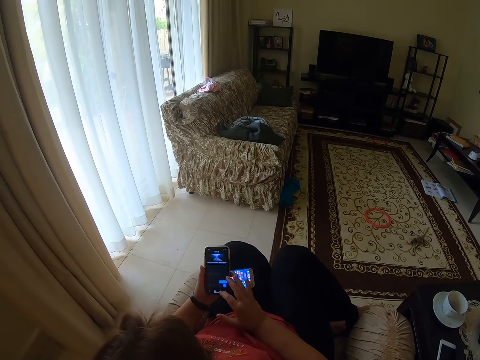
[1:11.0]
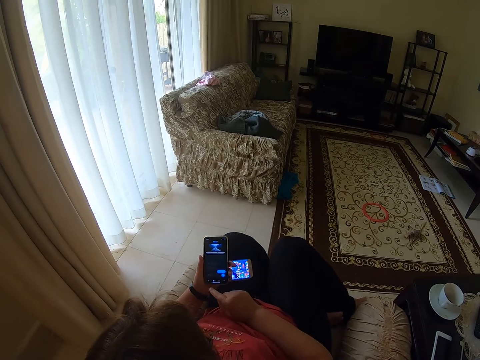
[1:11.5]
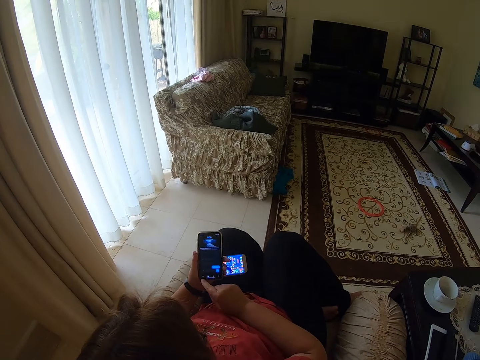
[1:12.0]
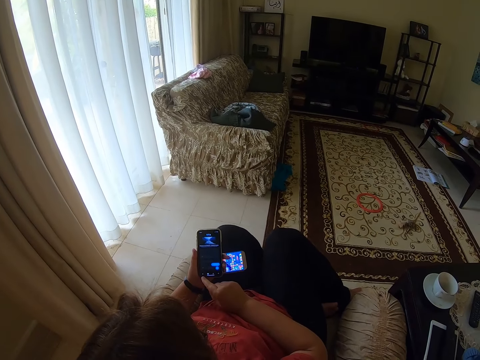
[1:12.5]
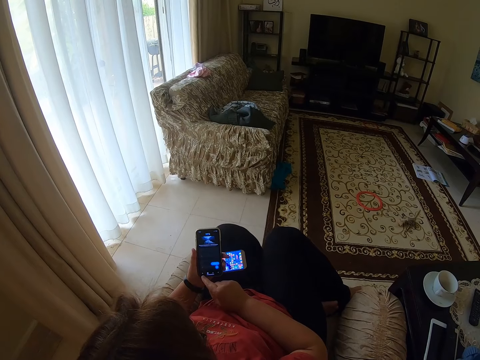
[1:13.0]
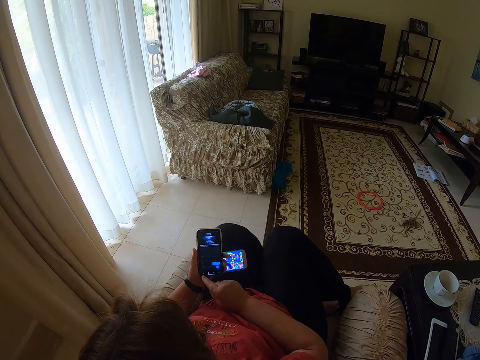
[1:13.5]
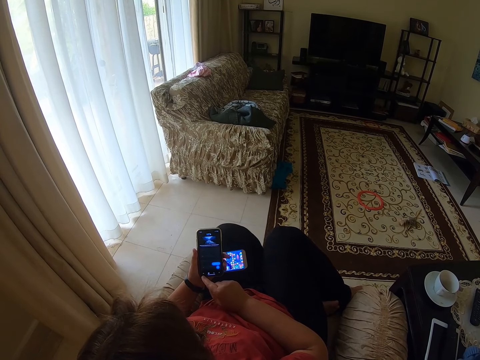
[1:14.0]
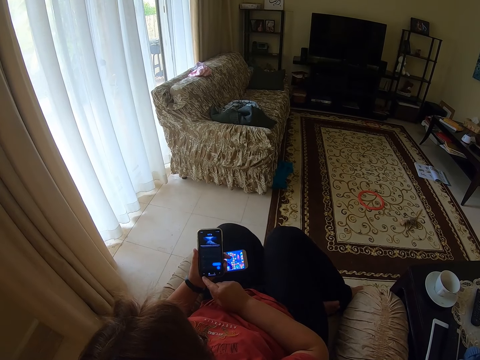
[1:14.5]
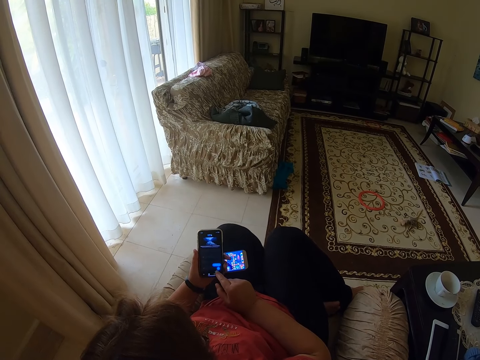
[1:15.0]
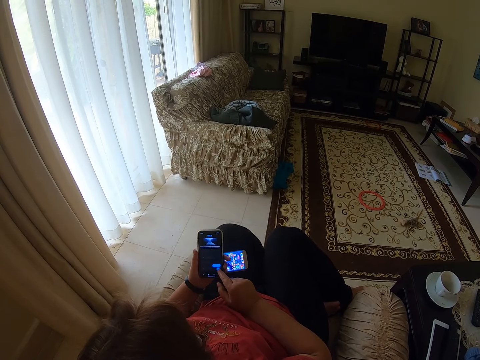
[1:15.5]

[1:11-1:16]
A woman uses the phone.

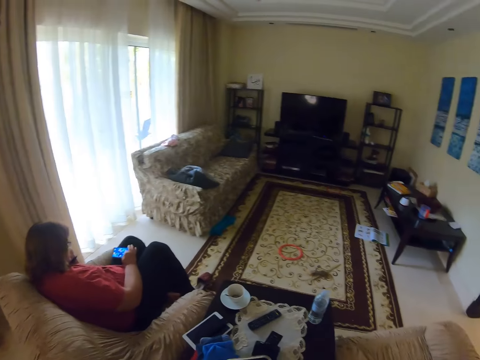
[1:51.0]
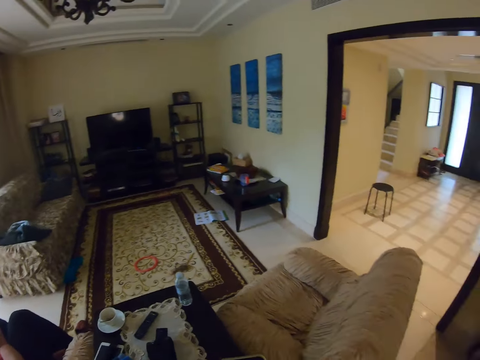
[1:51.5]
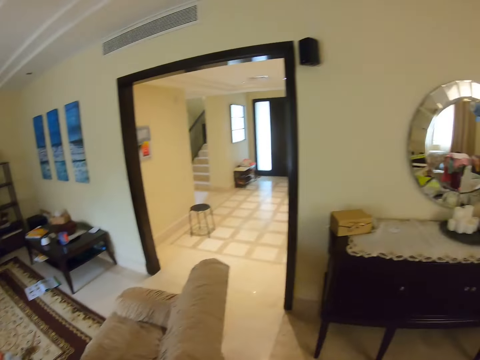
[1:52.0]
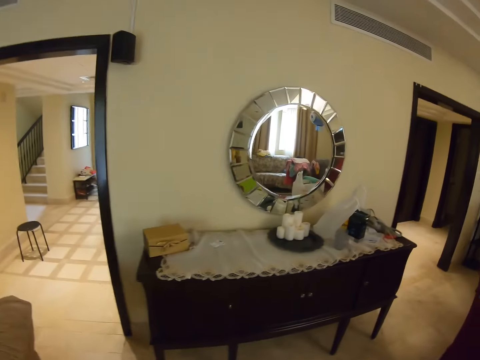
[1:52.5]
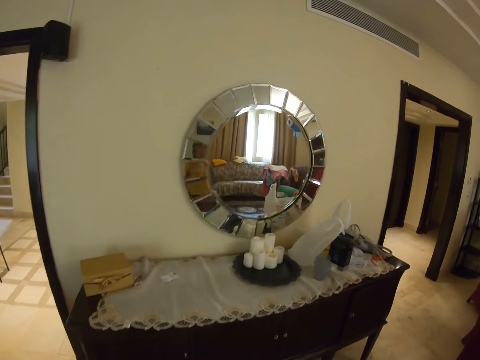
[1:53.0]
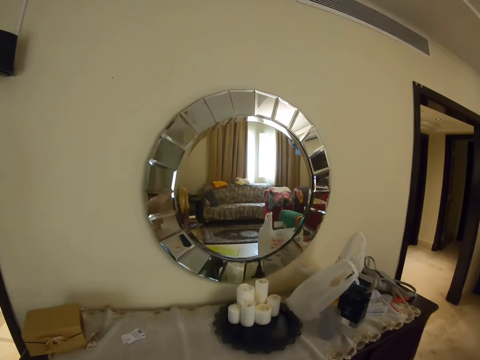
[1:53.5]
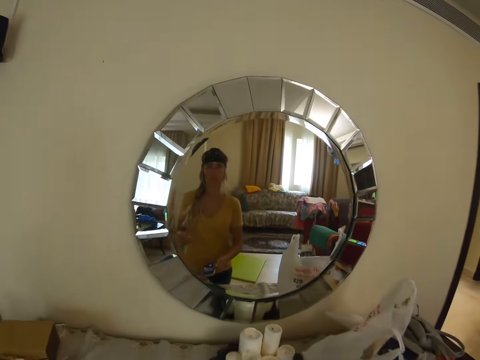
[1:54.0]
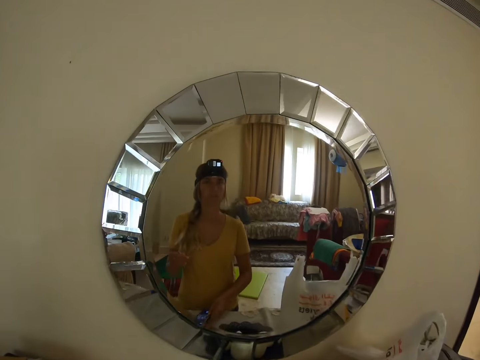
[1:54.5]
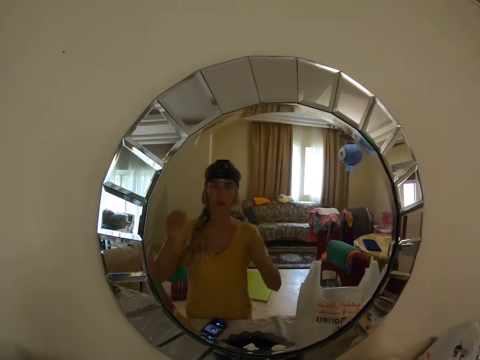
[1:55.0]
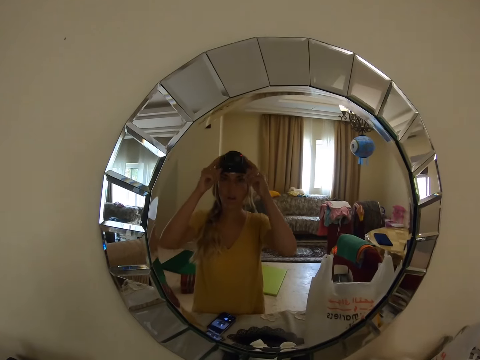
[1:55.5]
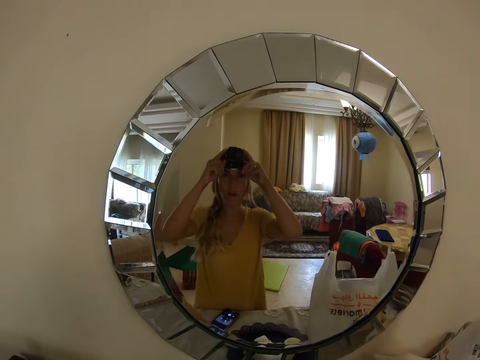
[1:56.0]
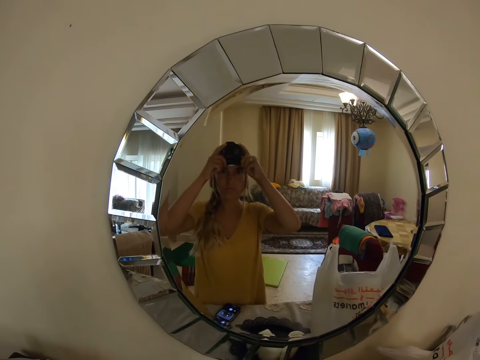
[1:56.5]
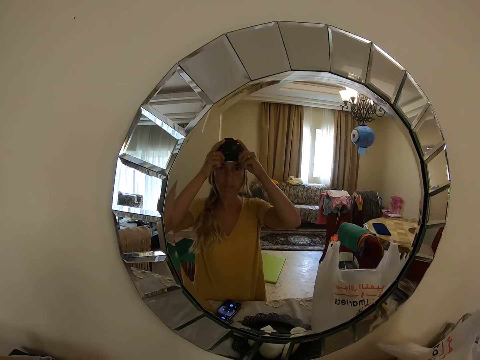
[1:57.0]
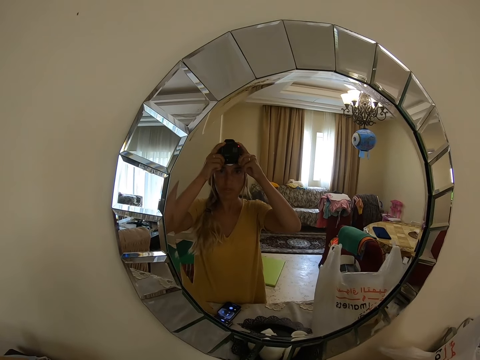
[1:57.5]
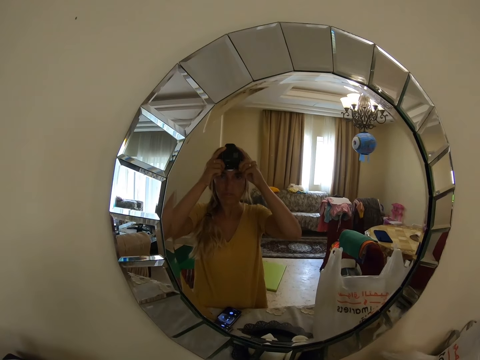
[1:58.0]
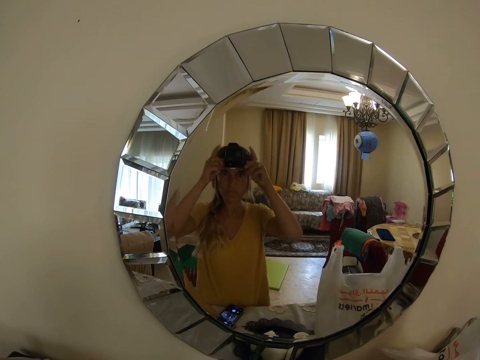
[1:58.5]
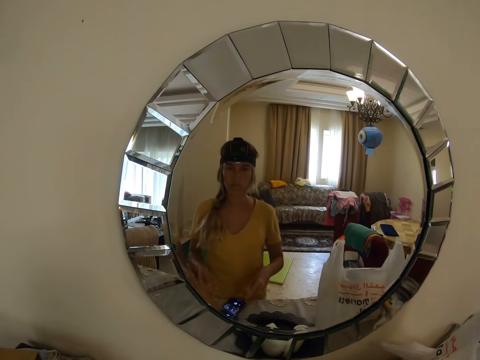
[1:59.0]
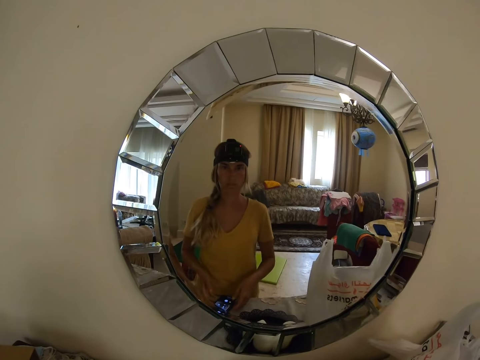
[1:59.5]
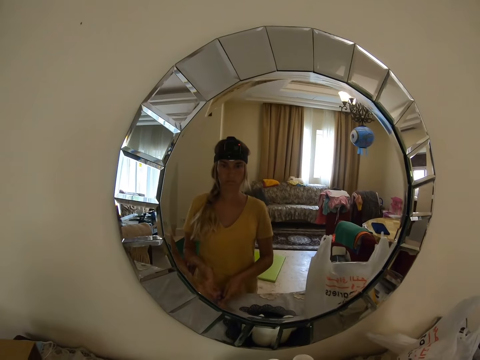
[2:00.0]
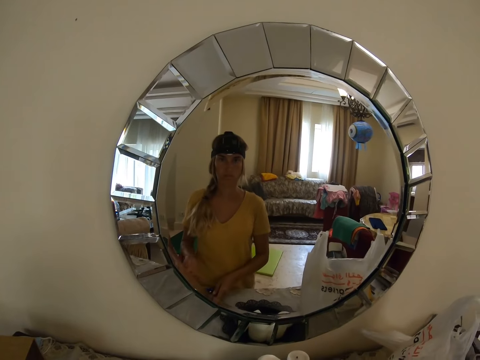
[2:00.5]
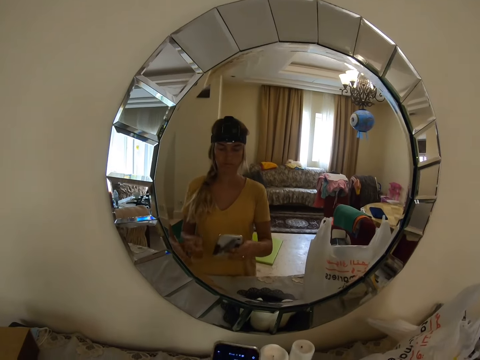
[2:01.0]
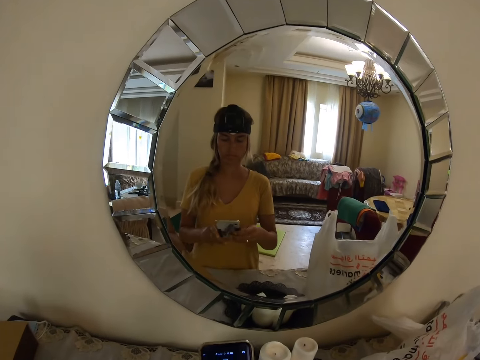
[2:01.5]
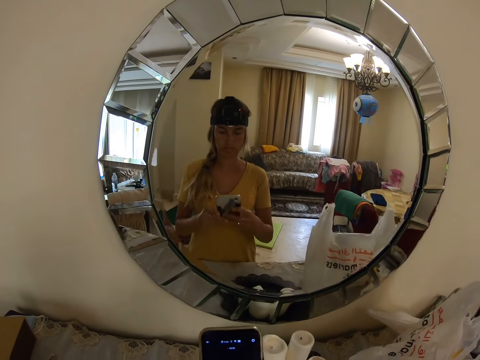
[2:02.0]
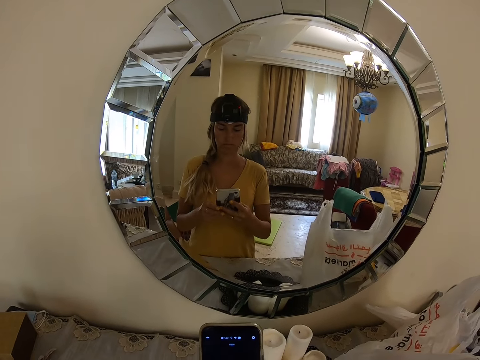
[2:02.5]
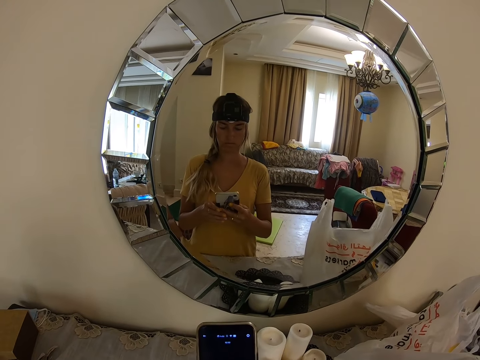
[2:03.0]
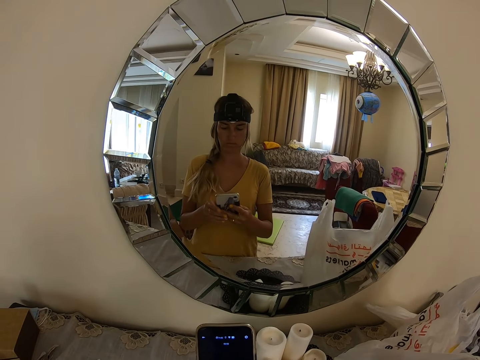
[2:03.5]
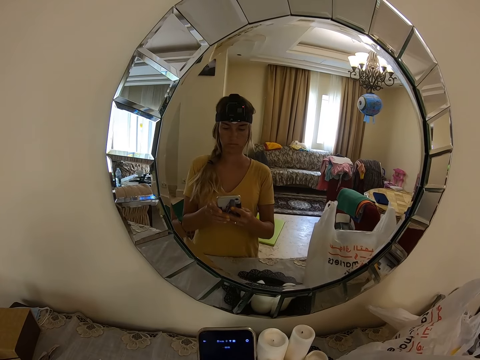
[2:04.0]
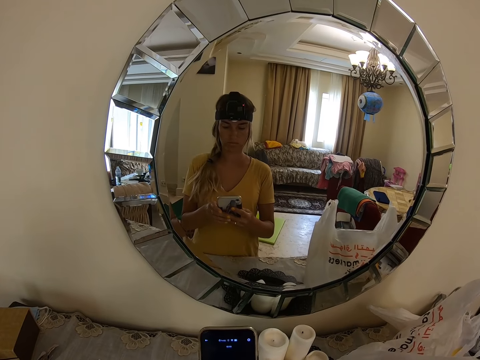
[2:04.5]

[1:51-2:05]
A woman is using the cellphone. The camera wearer turns around, walks towards the mirror and drops the phone. They look at the mirror. They hold the camera. They switch the button on the camera. They pick the phone from the table. They look at the phone.
